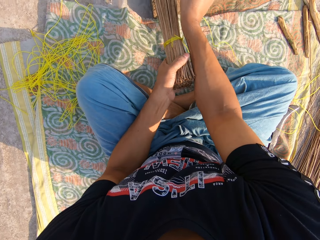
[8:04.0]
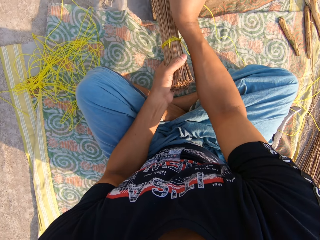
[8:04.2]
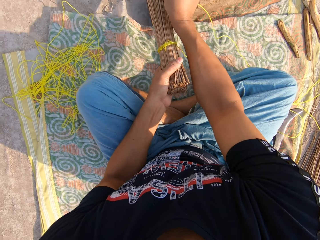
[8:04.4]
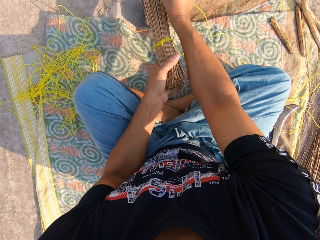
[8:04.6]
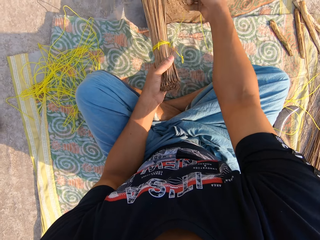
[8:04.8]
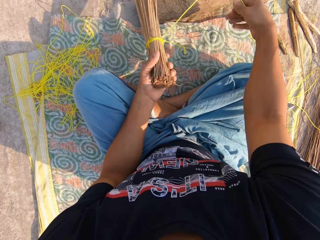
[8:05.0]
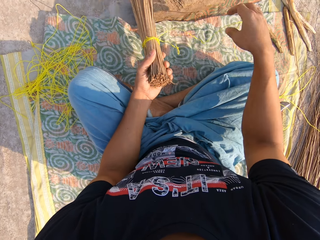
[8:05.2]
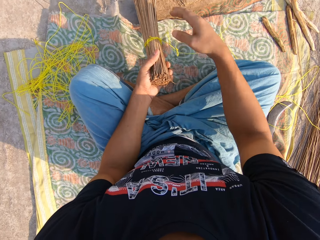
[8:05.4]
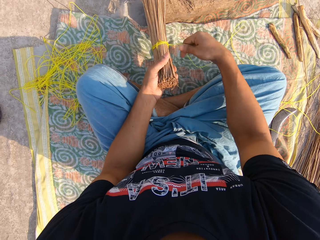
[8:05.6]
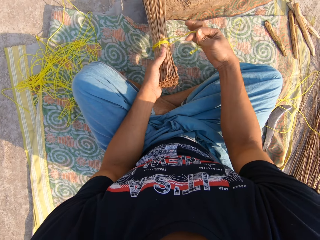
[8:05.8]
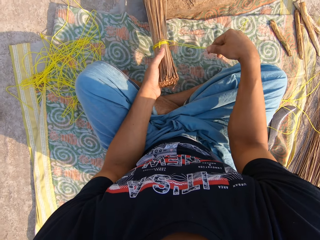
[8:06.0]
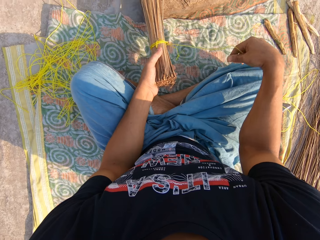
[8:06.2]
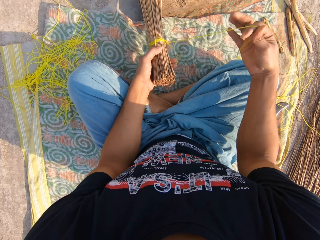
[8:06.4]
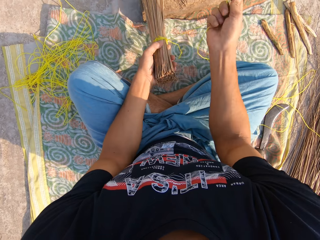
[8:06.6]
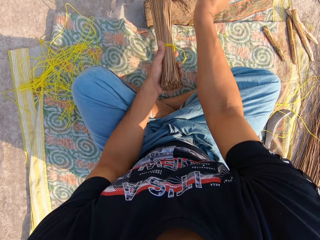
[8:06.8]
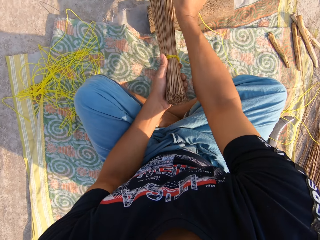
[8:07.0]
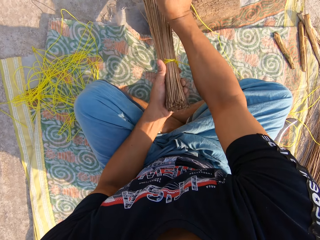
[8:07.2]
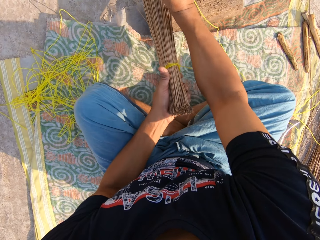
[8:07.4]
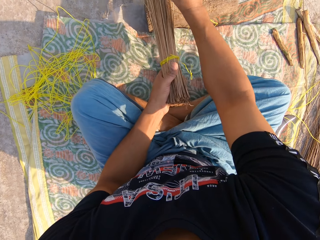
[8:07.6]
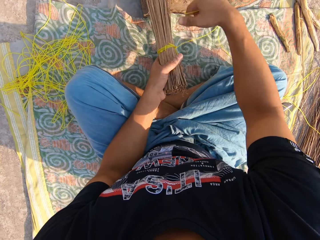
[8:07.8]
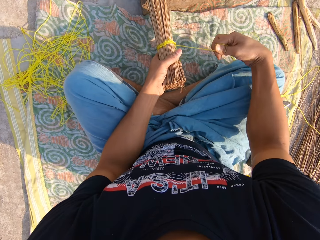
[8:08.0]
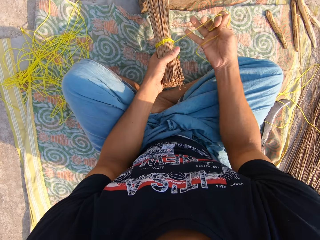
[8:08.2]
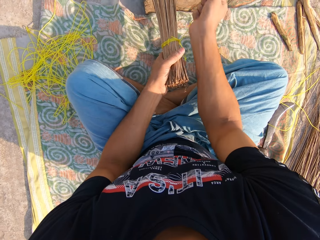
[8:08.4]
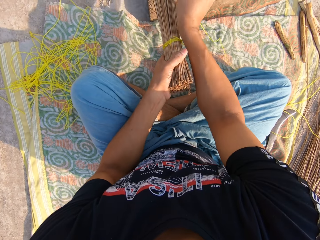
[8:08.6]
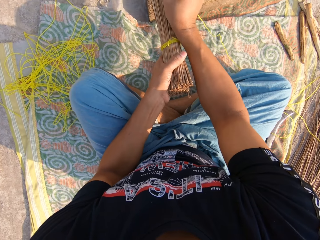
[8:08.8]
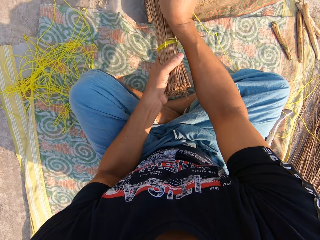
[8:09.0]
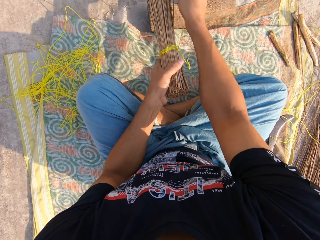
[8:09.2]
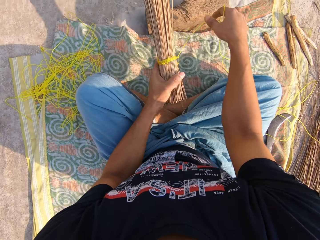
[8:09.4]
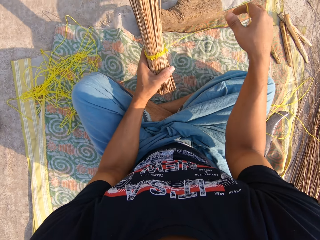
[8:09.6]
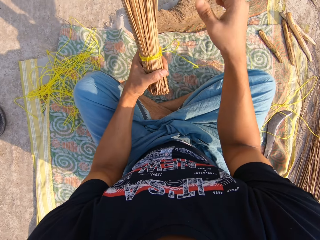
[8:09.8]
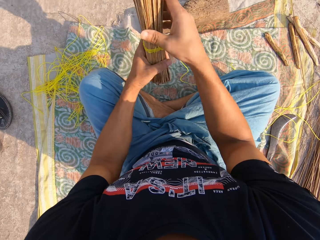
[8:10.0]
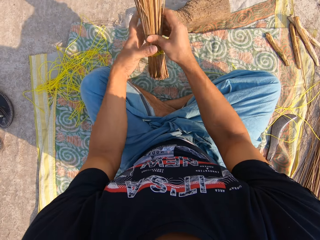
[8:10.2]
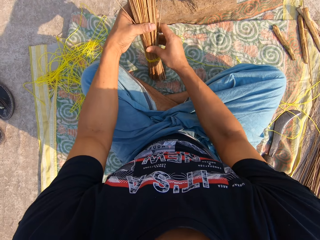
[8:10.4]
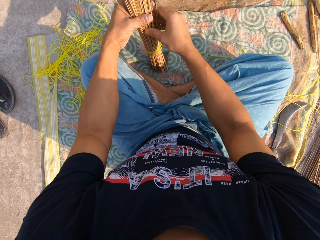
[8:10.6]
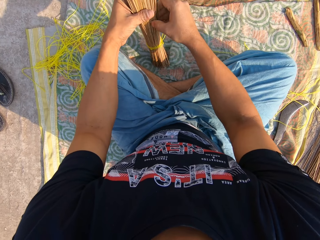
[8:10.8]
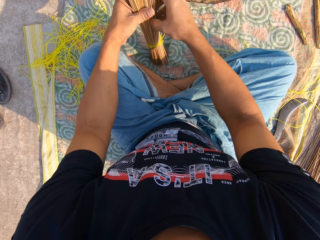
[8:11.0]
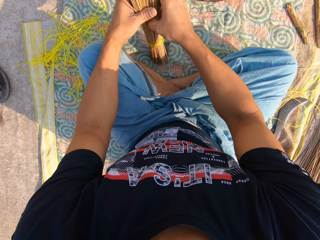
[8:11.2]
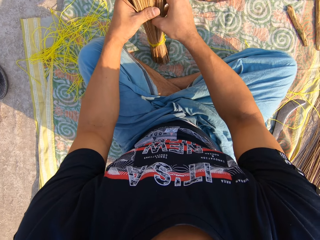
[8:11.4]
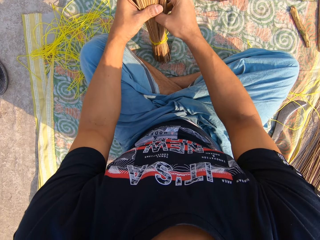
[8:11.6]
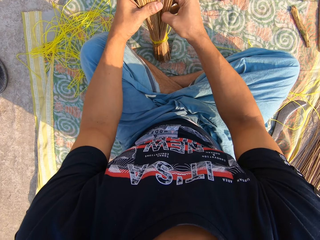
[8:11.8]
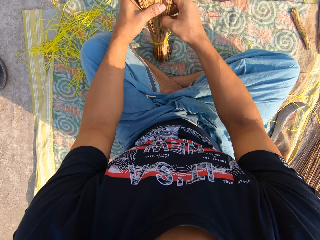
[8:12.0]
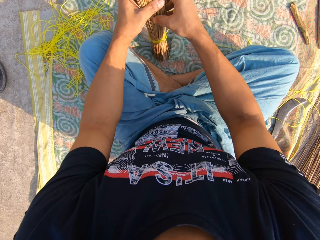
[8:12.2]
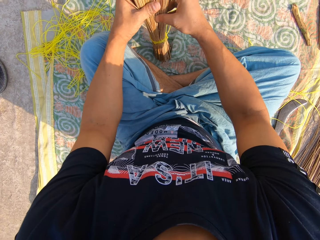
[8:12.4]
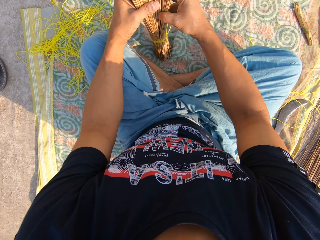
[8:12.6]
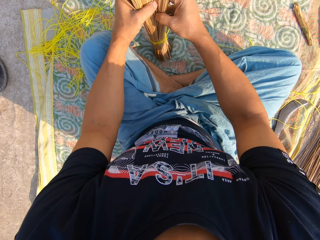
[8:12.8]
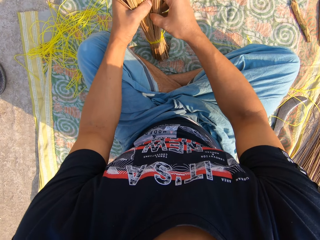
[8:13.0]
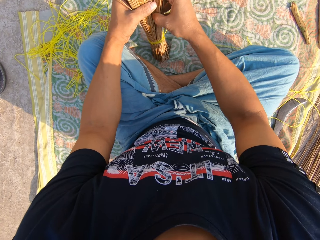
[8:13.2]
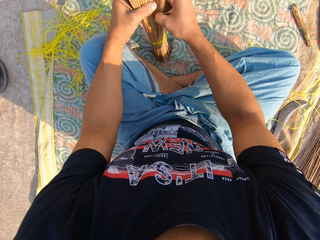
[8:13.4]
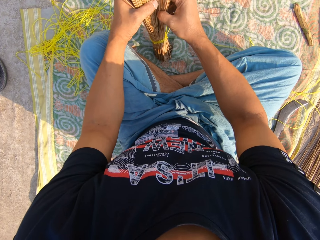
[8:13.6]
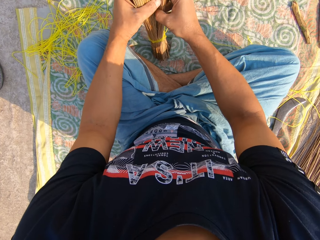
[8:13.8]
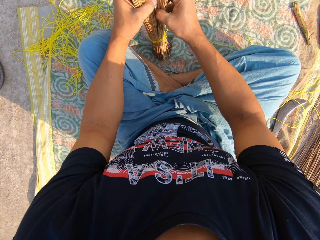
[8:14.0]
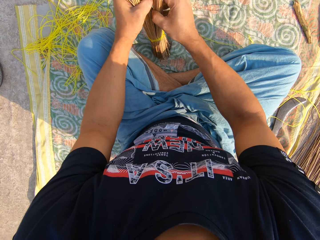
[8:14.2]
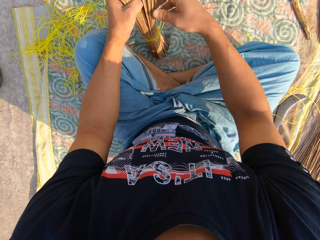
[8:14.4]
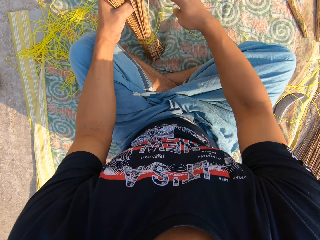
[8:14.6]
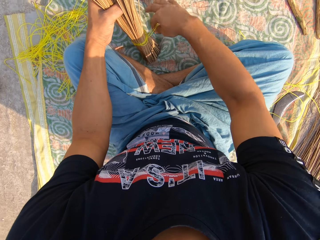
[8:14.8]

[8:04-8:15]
The camera wearer adjusts the broom sticks.

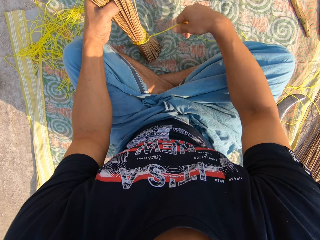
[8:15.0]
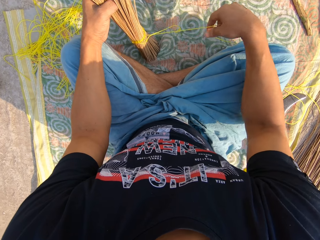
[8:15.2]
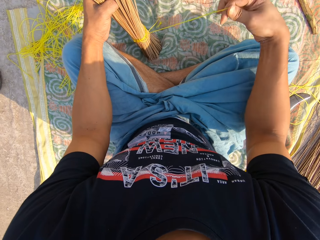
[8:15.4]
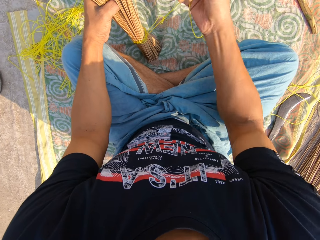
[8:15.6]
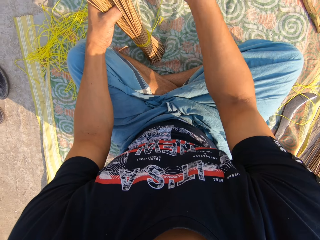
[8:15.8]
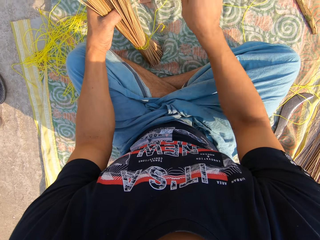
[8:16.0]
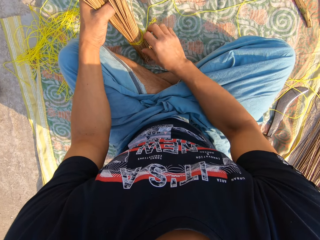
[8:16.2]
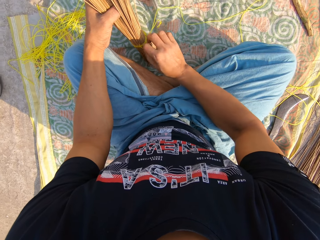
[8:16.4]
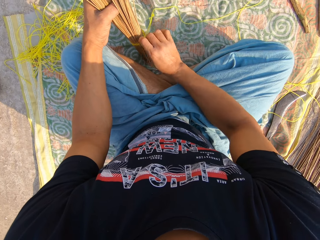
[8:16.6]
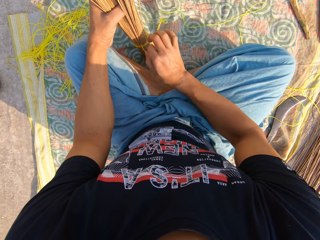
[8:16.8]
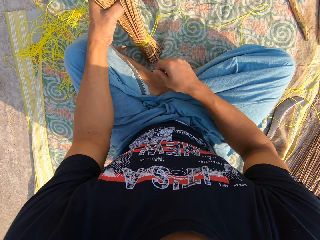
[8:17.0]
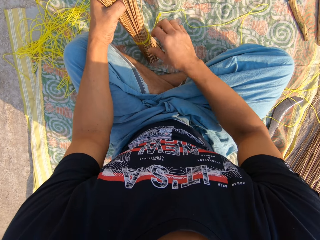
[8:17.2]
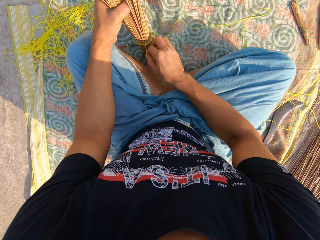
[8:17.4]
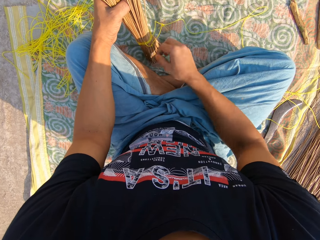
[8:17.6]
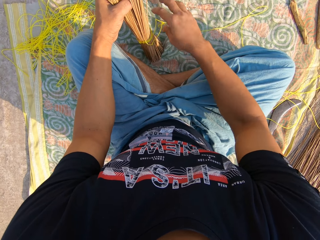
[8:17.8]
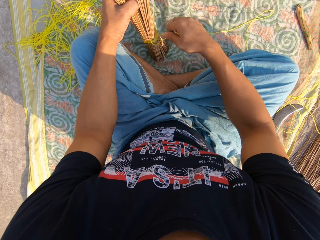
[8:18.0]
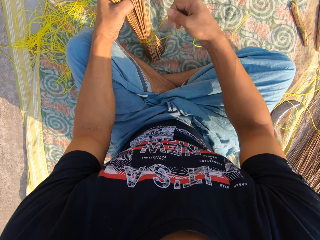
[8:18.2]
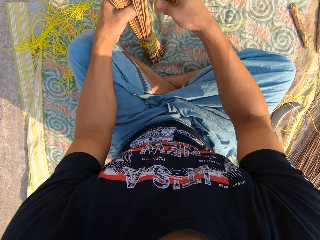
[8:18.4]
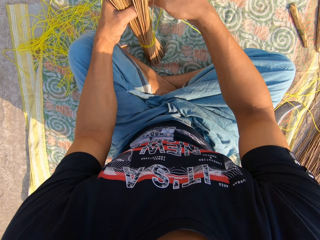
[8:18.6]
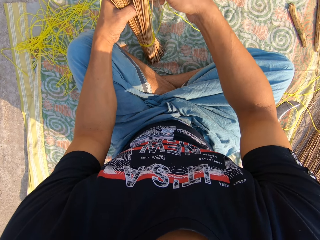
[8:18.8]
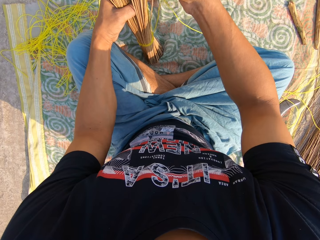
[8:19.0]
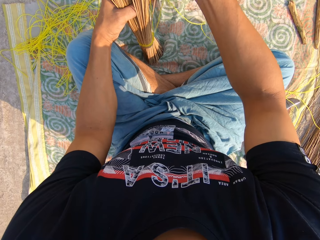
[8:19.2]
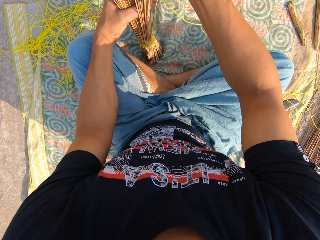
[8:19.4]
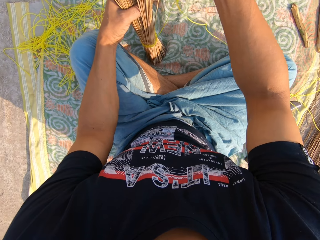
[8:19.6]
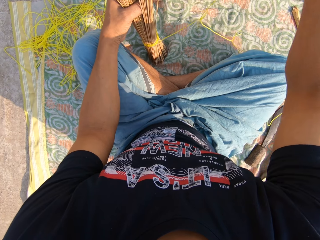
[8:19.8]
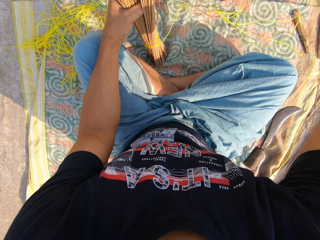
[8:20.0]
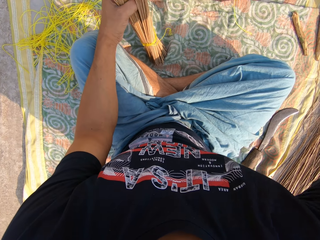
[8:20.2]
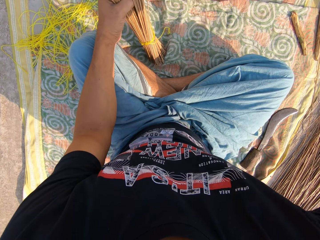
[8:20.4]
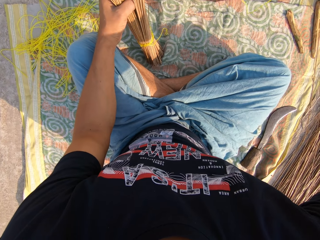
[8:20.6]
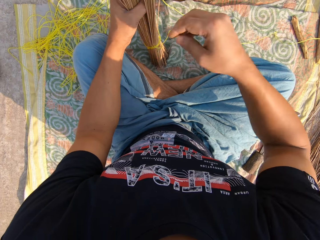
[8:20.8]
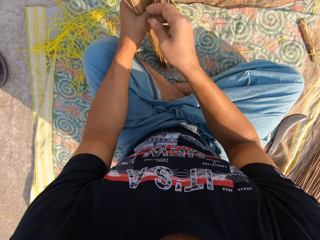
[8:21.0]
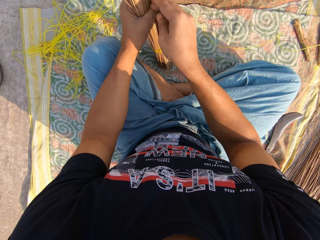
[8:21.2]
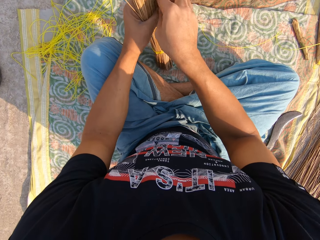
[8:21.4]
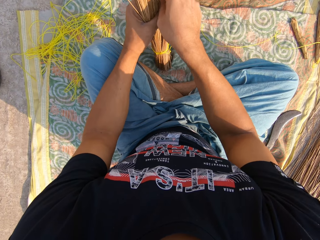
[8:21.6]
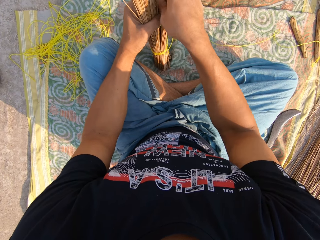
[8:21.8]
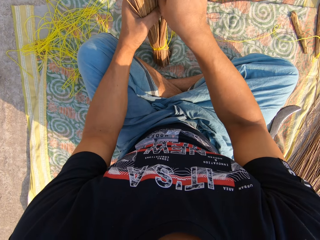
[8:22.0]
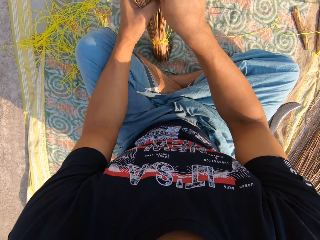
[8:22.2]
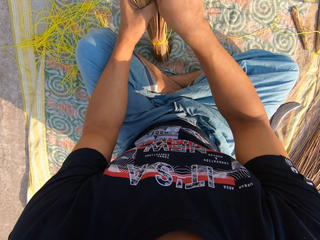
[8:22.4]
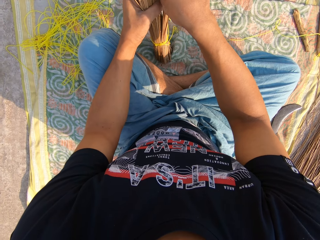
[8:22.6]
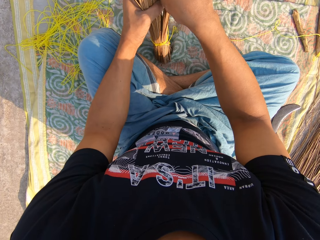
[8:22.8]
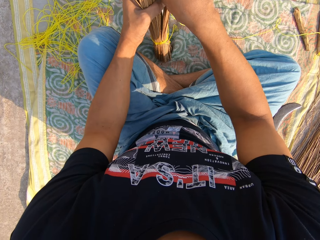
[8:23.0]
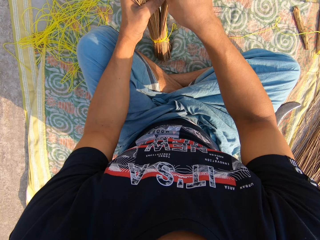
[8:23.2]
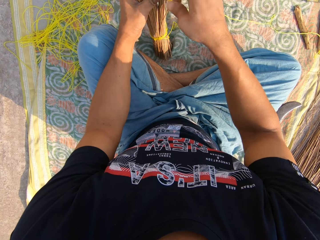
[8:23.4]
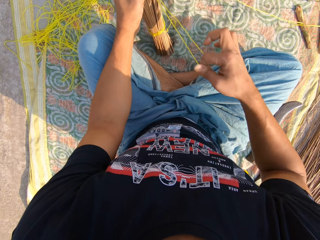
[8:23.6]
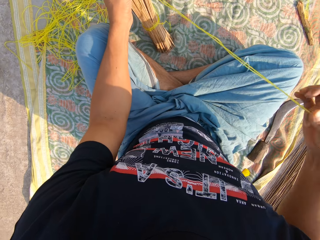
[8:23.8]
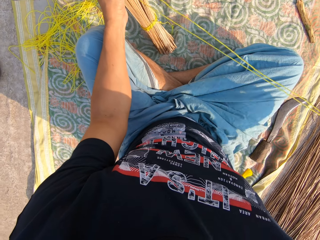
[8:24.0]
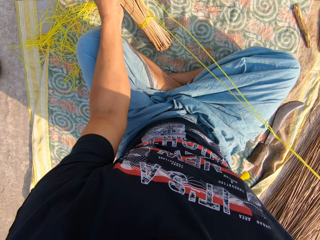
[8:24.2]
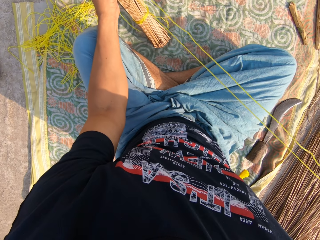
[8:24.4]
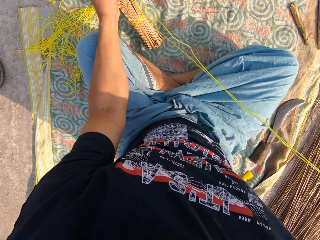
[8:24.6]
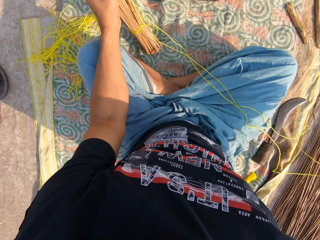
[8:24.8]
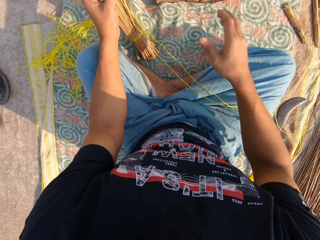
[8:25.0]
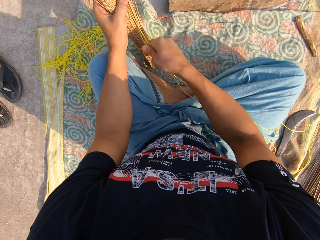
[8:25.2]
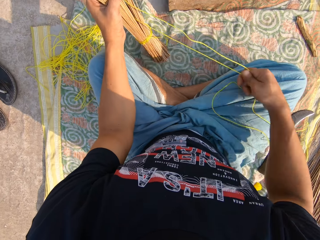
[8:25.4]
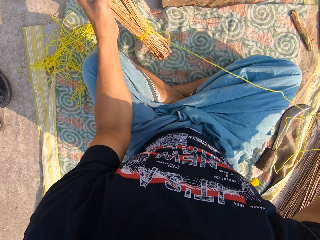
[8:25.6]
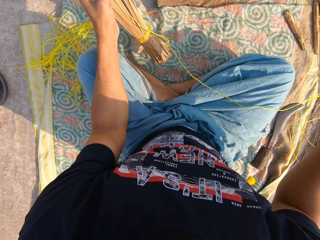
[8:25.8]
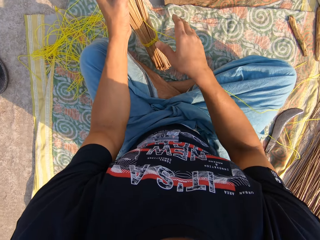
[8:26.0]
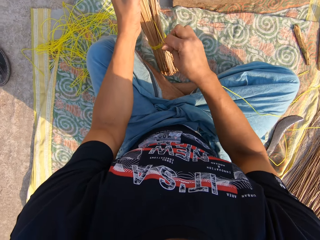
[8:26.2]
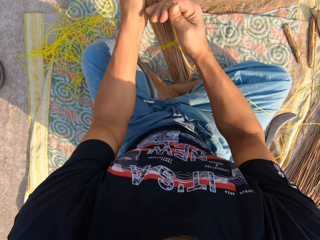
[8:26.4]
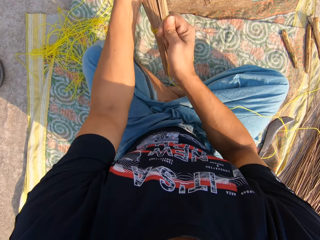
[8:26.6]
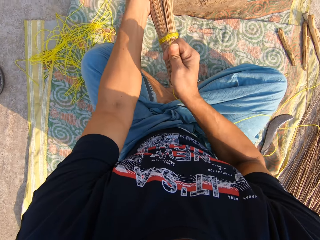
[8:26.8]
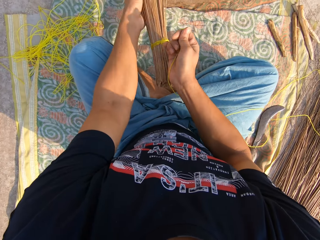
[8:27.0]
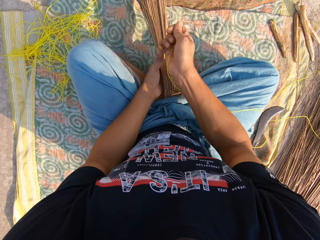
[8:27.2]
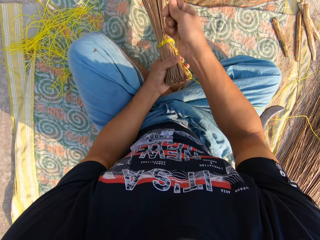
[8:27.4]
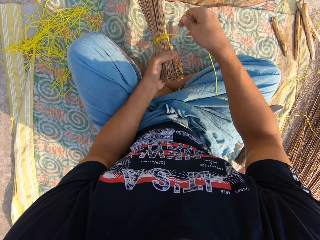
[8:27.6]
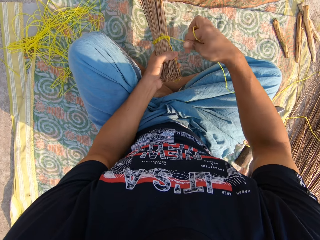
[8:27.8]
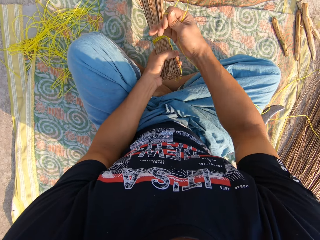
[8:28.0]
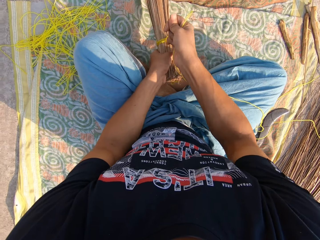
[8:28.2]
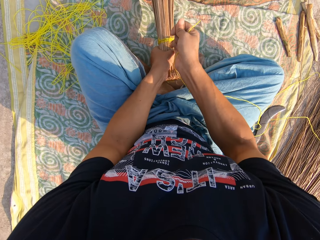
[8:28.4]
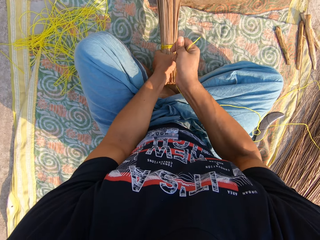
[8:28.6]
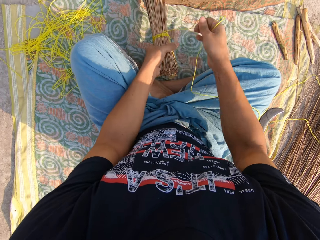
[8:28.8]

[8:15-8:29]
The camera wearer adjusts the rope. They tie the rope around the broom sticks. They adjust the rope.
